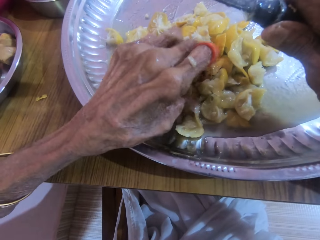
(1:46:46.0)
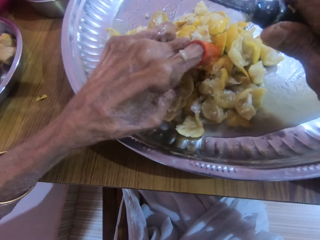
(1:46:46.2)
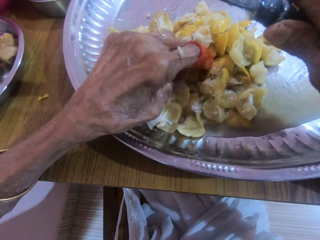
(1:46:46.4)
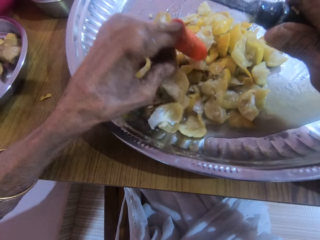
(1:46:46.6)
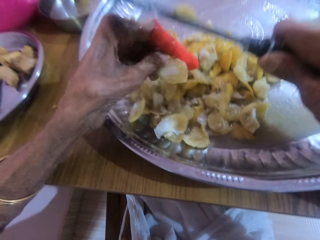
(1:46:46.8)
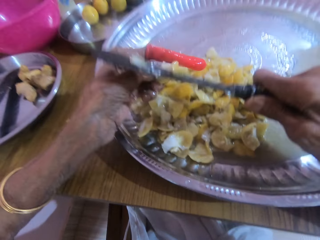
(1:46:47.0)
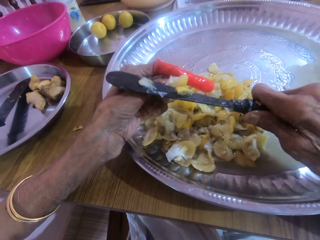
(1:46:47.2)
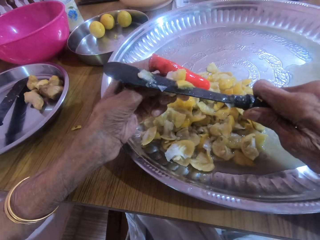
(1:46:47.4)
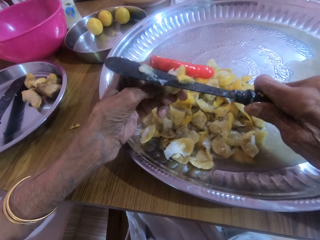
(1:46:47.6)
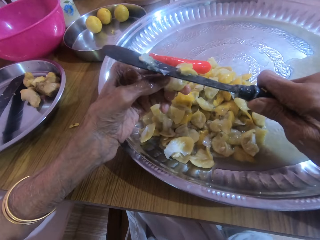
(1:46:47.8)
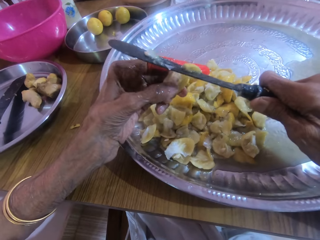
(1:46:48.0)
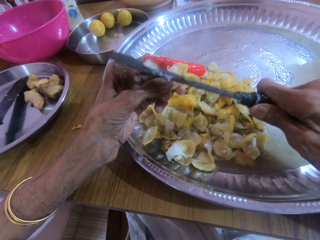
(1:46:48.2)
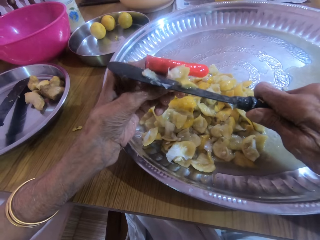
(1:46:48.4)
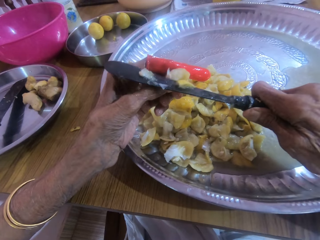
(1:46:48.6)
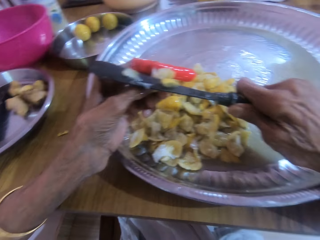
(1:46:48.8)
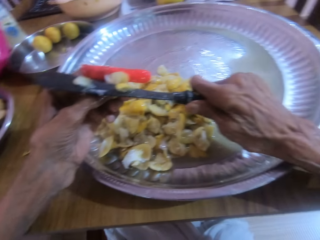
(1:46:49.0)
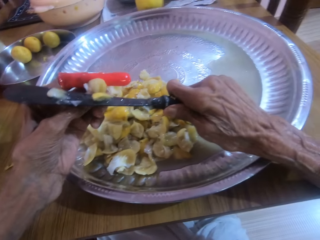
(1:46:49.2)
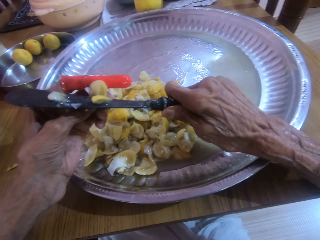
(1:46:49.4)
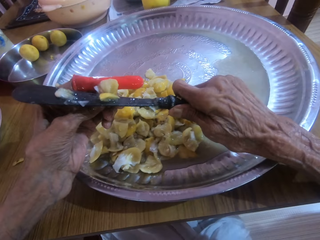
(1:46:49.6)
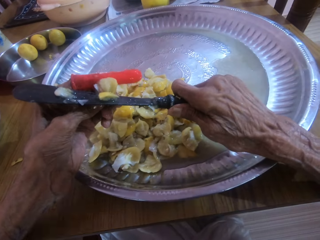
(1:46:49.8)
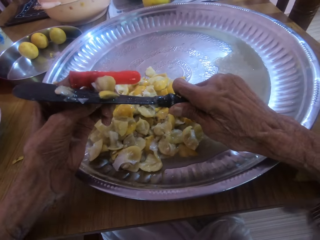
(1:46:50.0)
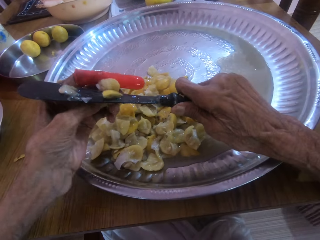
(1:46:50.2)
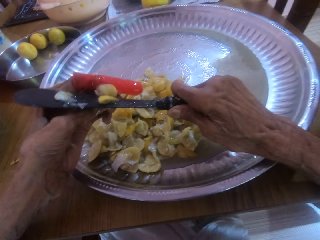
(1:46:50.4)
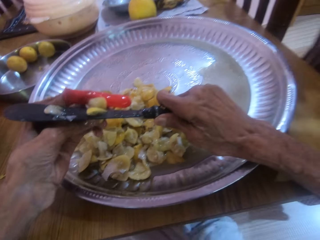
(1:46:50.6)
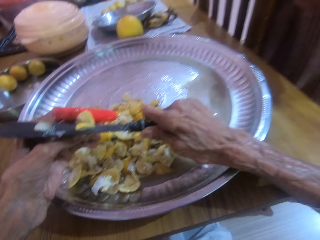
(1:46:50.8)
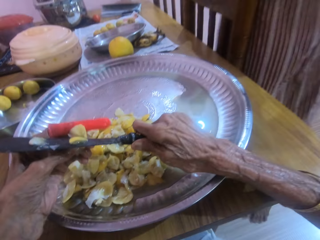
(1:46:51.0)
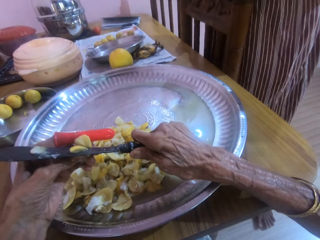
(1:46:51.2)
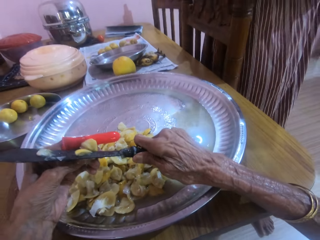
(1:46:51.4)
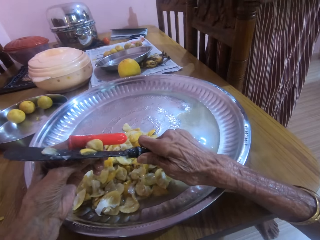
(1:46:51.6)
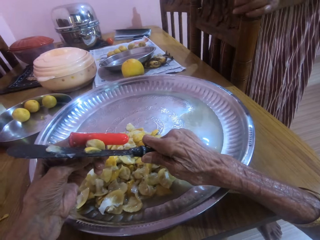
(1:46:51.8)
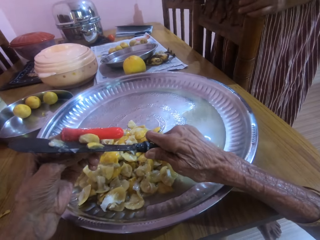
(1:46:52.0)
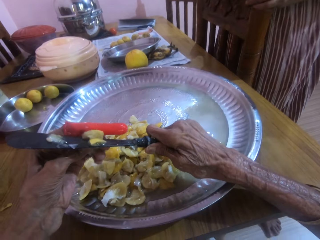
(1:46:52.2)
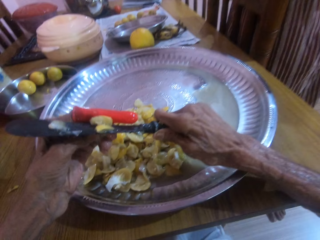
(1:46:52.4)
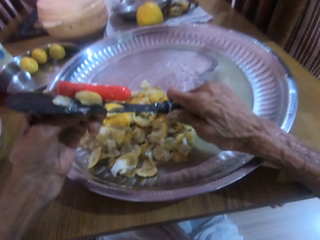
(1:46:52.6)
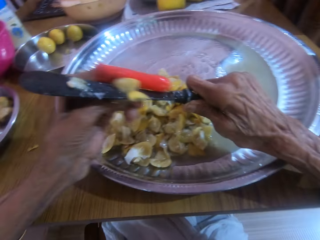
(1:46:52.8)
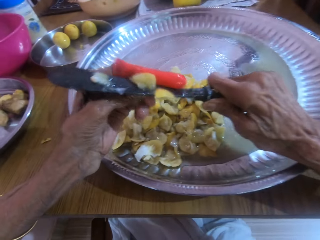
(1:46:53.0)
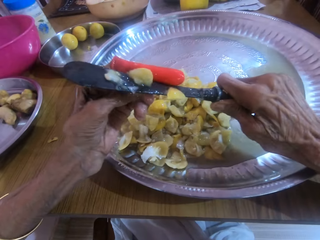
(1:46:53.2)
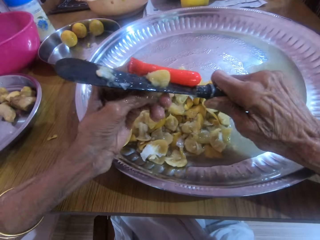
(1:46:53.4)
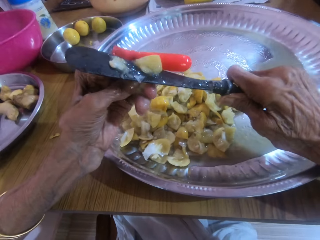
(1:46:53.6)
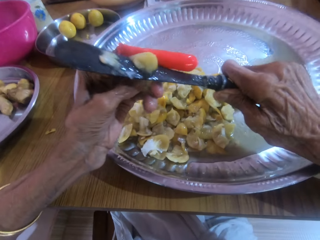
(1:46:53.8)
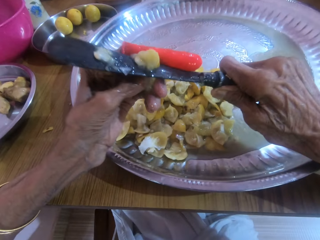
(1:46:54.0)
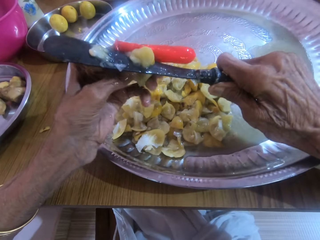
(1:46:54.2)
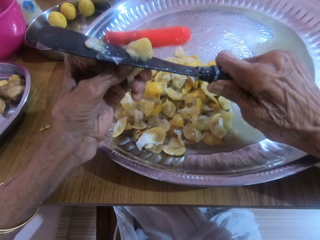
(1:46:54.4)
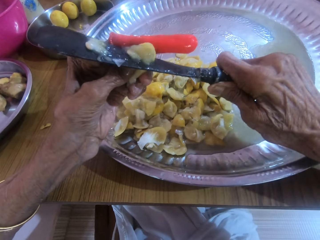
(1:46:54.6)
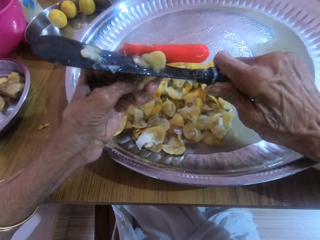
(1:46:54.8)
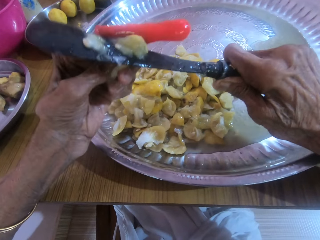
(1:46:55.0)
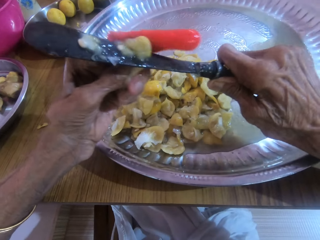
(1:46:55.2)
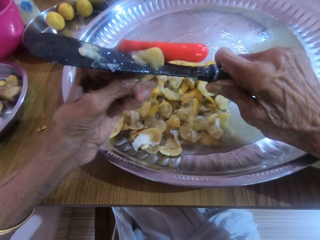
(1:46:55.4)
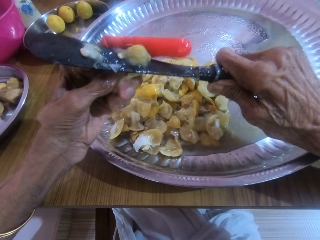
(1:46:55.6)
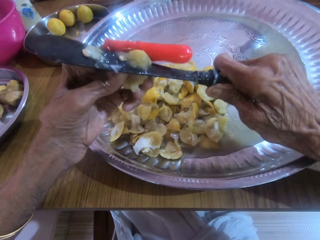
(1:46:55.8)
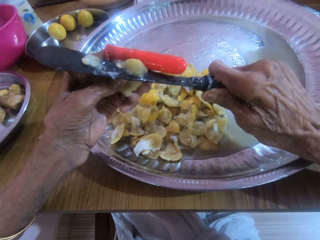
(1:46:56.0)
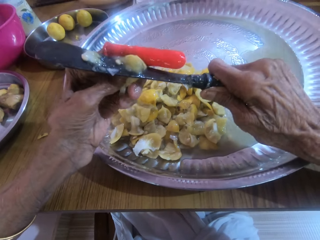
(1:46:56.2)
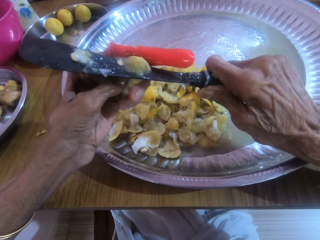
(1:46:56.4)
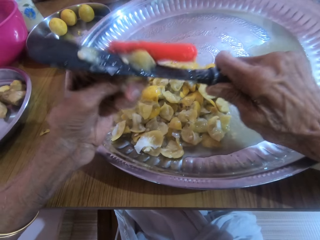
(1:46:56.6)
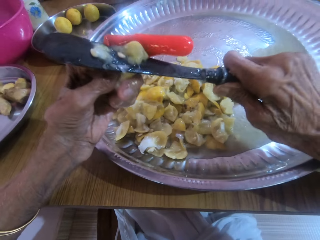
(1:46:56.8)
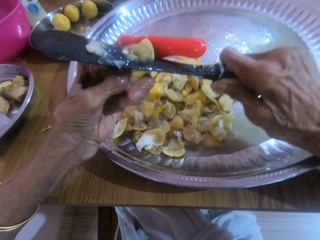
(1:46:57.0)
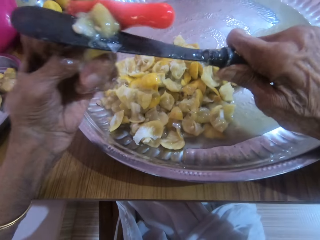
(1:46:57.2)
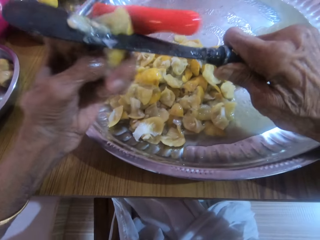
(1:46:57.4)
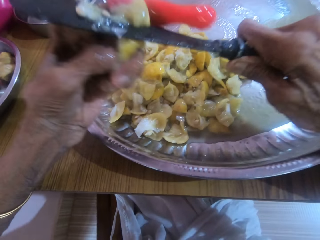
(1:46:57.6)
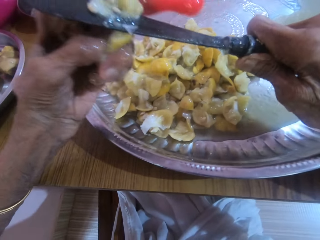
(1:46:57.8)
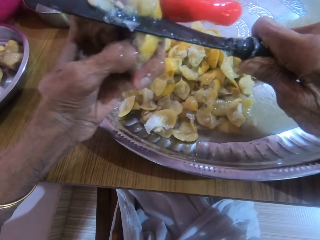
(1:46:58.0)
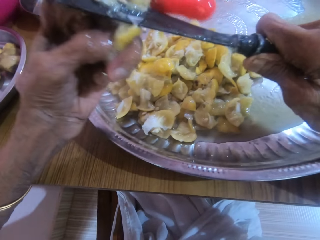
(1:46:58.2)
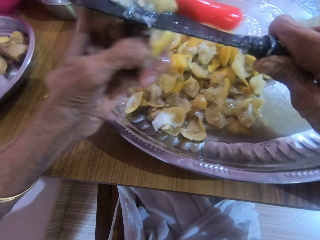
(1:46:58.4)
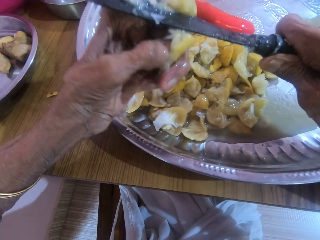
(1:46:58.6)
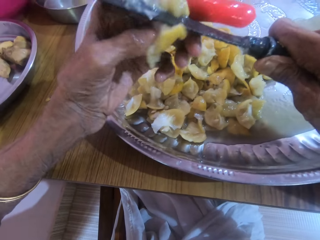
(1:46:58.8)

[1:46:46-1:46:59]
The camera wearer picks up a fruit. They slice the fruit. A woman walks towards the camera wearer. The woman talks with the camera wearer. The camera wearer chops a lemon fruit with a knife. They talk with the woman.

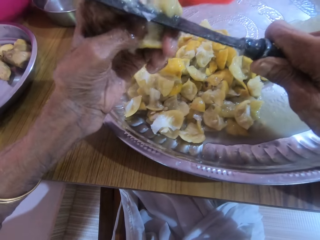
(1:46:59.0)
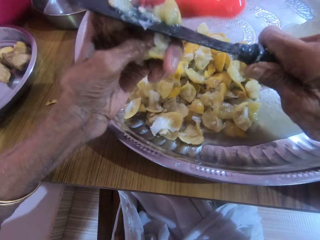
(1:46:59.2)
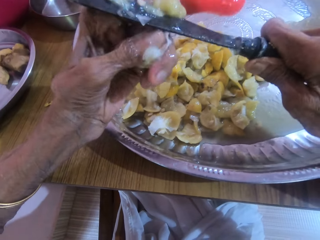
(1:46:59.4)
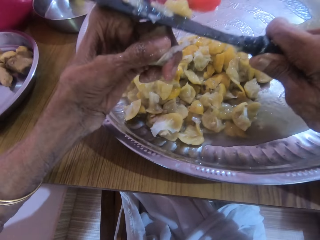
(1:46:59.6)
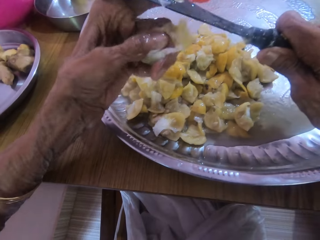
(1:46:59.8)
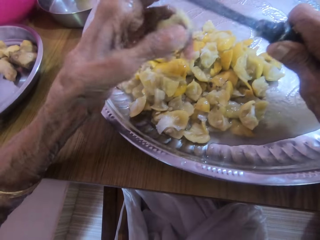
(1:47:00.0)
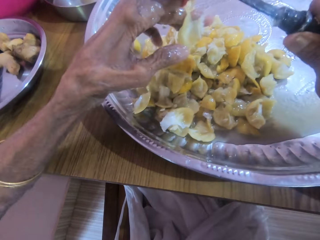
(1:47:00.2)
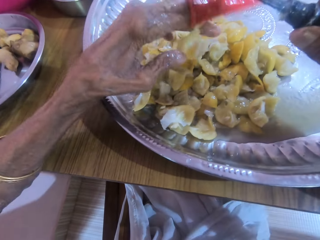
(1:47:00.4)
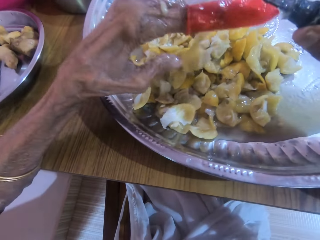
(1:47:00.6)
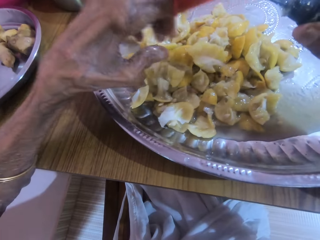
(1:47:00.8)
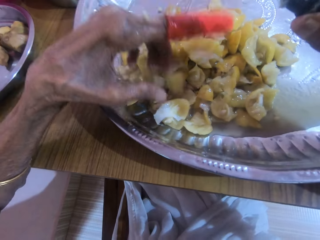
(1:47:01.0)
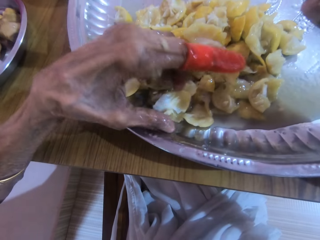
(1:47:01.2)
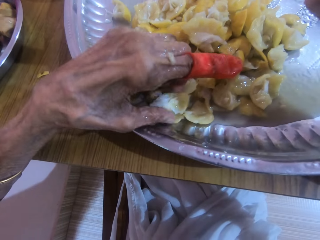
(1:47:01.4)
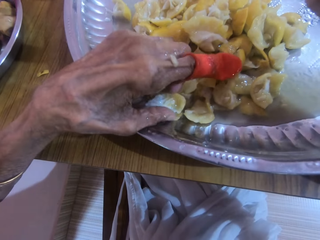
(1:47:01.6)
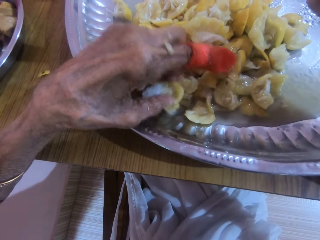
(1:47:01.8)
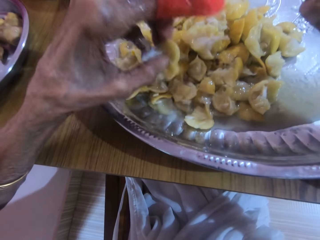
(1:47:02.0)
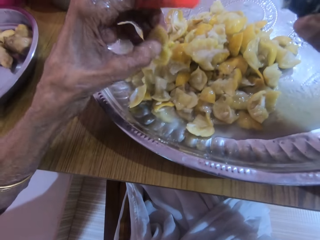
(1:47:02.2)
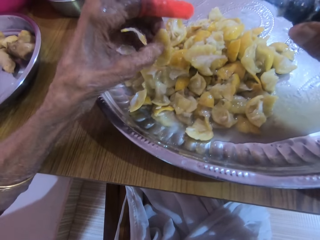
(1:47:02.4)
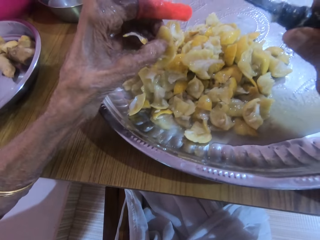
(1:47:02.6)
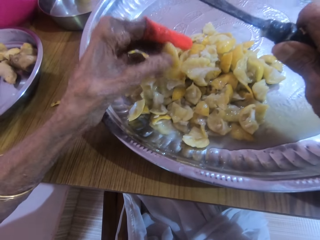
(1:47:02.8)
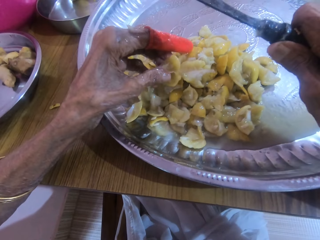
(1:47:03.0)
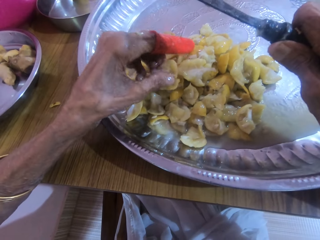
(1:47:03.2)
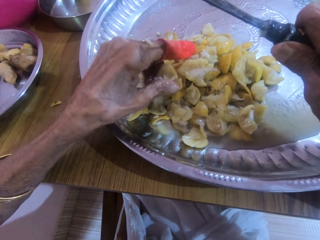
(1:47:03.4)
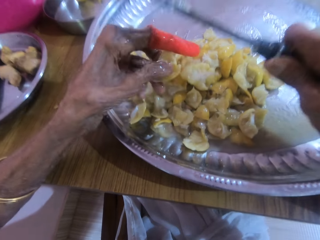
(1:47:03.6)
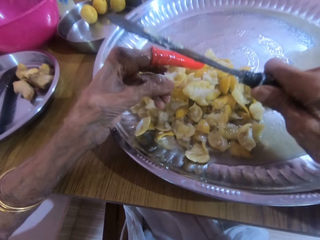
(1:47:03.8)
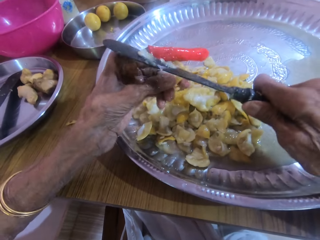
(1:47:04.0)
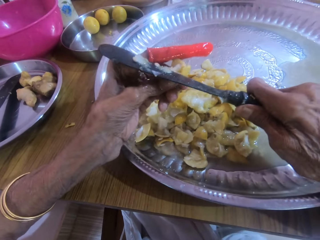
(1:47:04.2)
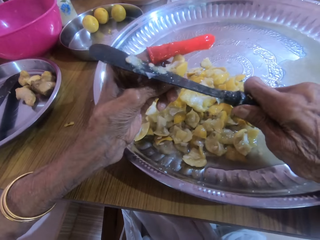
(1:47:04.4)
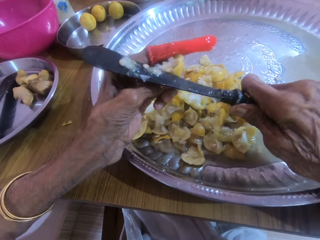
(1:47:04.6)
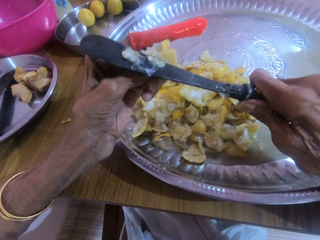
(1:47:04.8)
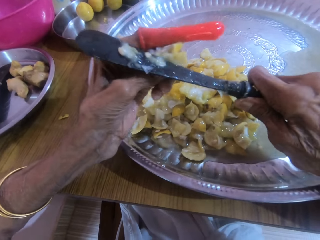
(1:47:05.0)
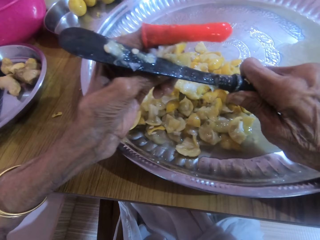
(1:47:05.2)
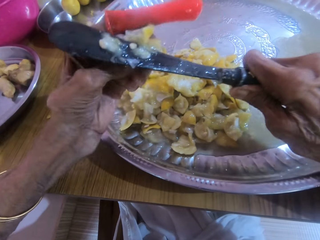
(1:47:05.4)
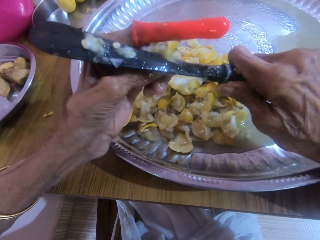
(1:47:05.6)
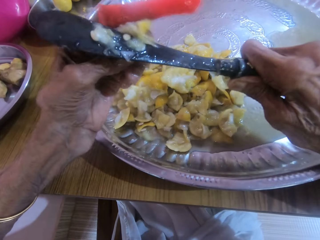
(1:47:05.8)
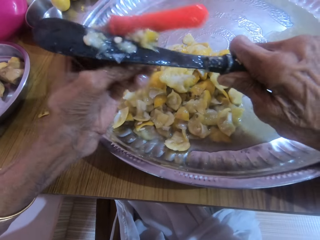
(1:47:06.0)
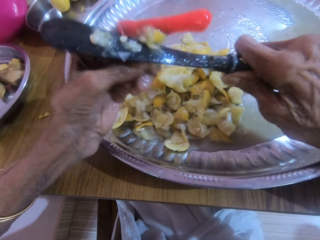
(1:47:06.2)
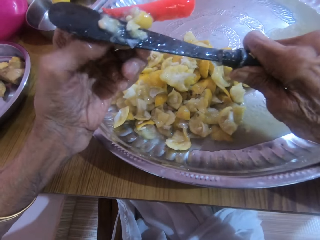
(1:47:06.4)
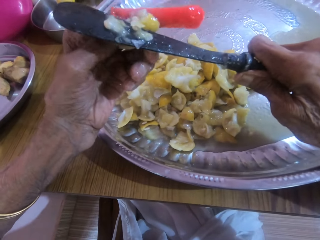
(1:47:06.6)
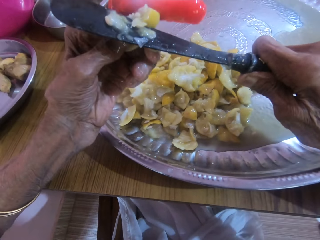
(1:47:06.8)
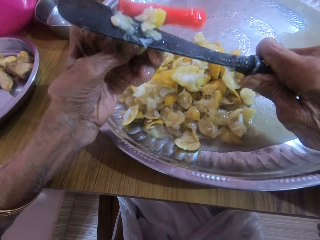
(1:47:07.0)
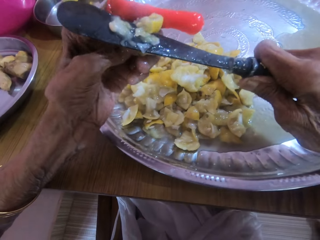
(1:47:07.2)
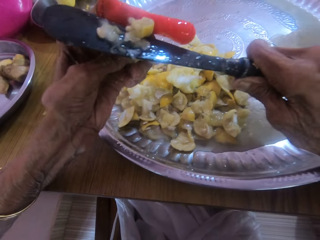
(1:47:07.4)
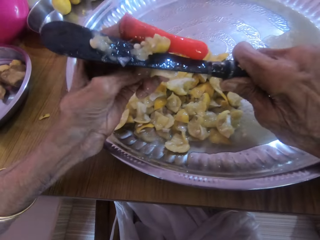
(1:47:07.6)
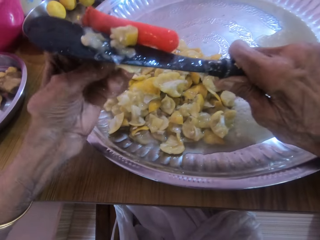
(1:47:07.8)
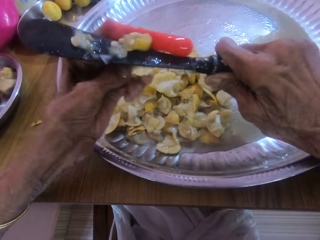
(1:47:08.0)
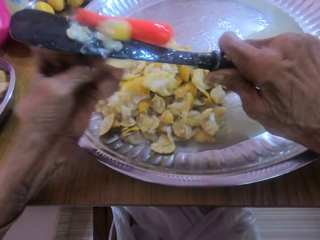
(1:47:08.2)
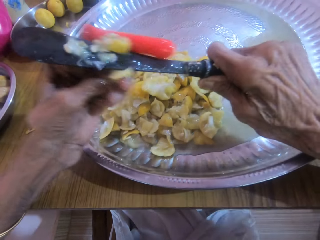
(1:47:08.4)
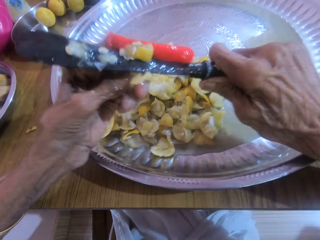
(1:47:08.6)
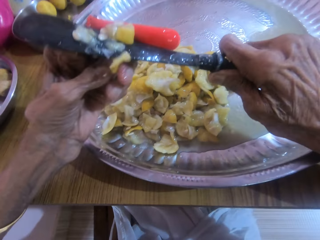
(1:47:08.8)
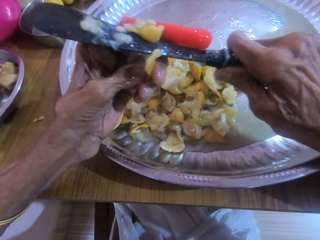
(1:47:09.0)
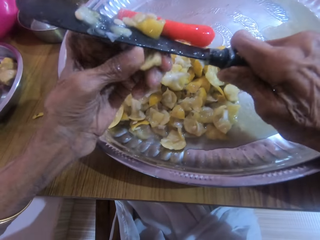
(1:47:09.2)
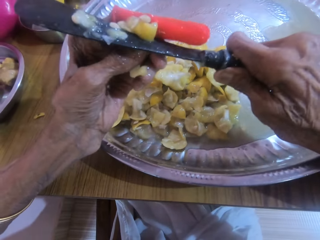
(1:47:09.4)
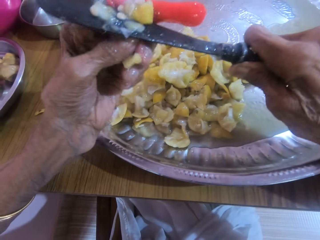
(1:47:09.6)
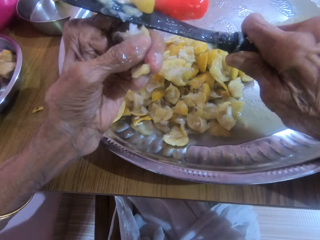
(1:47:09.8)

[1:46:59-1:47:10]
The camera wearer chops a lemon fruit with a knife. They pick a piece of lemon fruit. They chop the lemon fruit with the knife.
